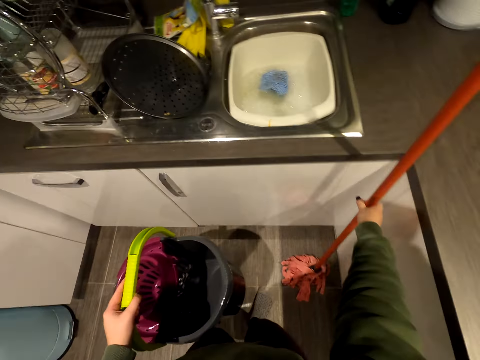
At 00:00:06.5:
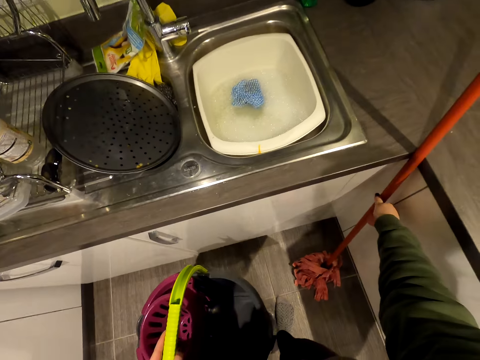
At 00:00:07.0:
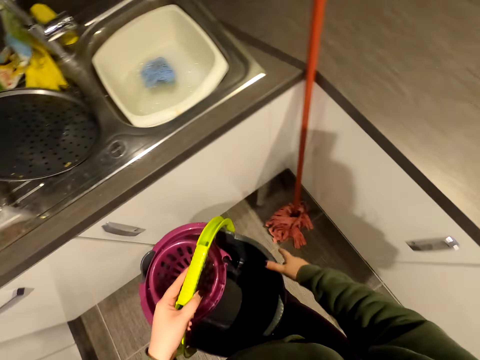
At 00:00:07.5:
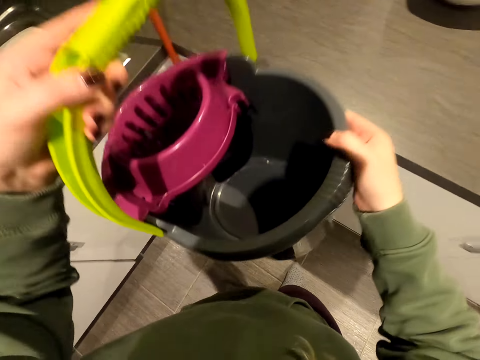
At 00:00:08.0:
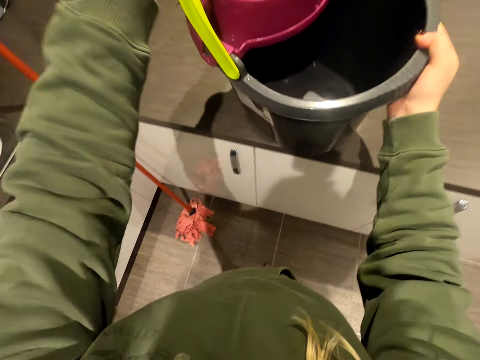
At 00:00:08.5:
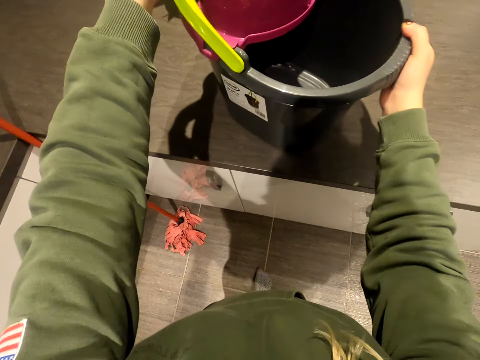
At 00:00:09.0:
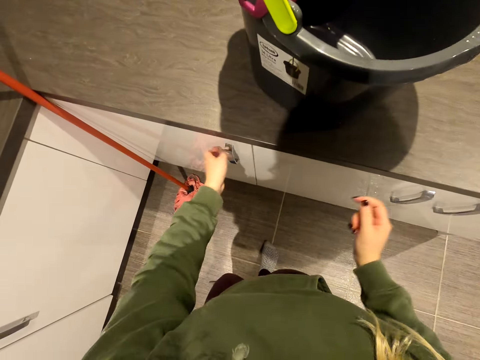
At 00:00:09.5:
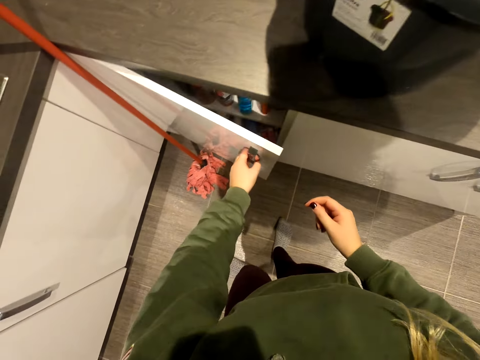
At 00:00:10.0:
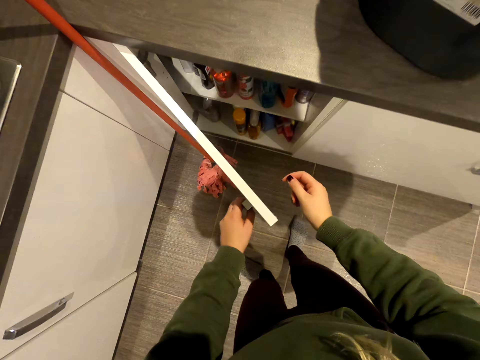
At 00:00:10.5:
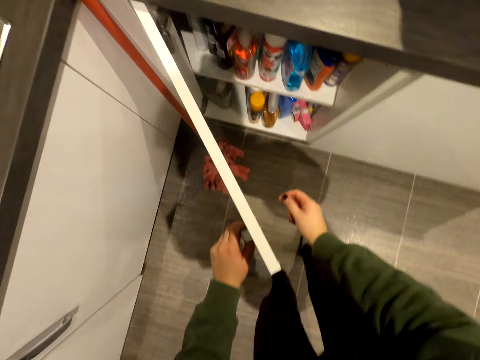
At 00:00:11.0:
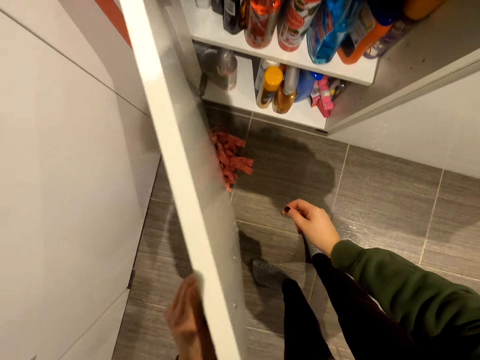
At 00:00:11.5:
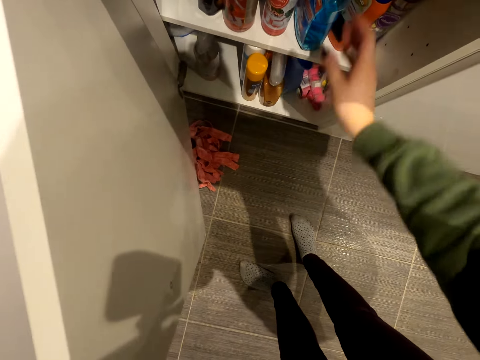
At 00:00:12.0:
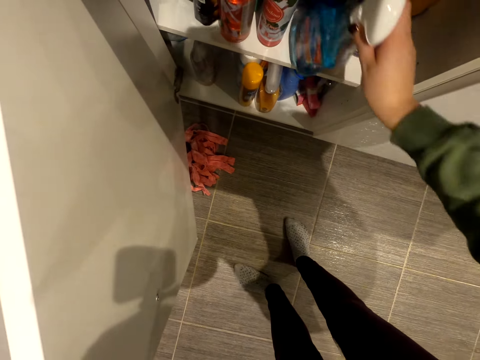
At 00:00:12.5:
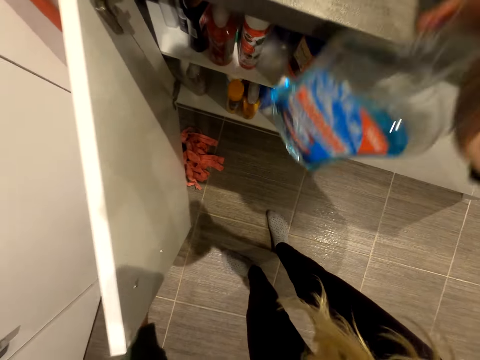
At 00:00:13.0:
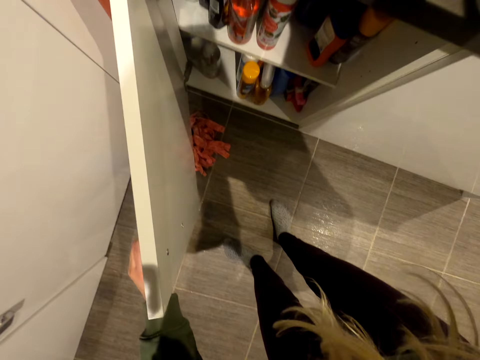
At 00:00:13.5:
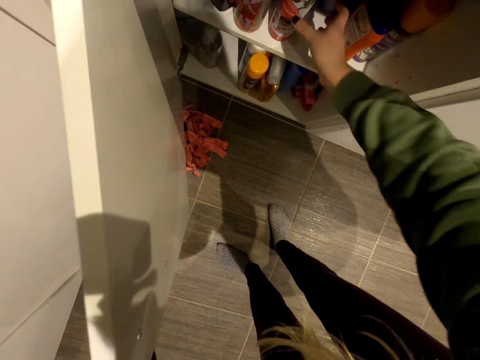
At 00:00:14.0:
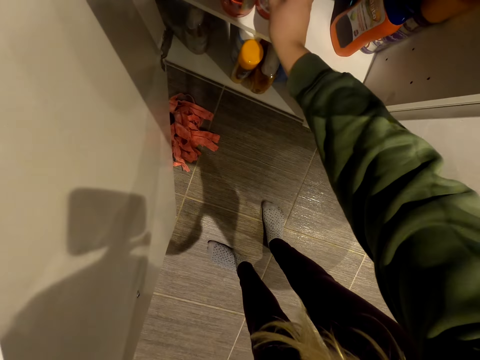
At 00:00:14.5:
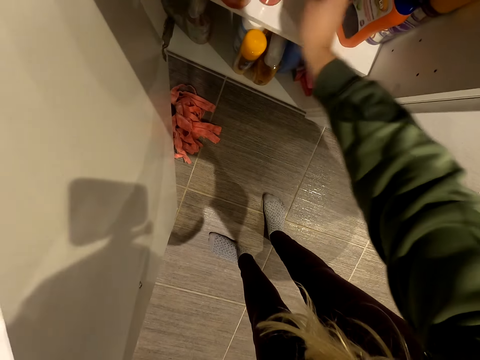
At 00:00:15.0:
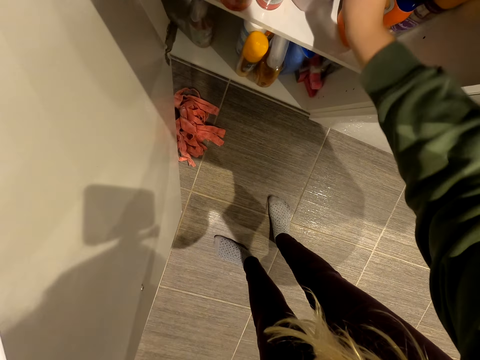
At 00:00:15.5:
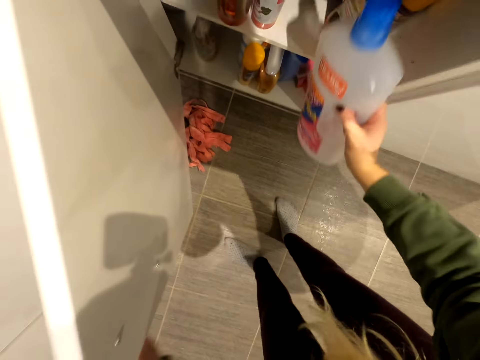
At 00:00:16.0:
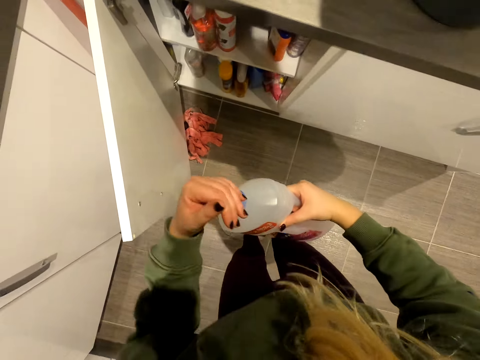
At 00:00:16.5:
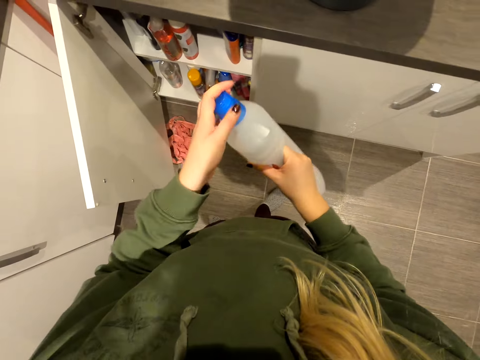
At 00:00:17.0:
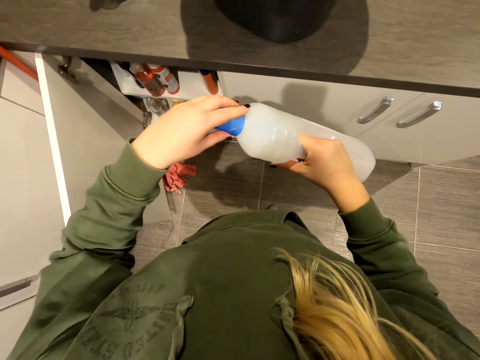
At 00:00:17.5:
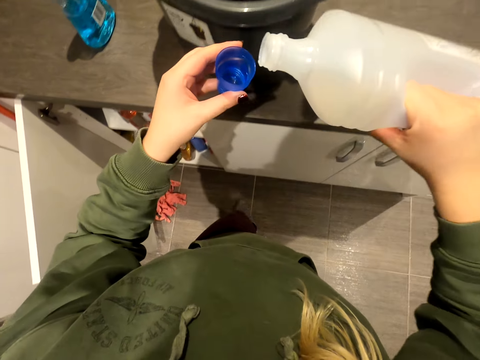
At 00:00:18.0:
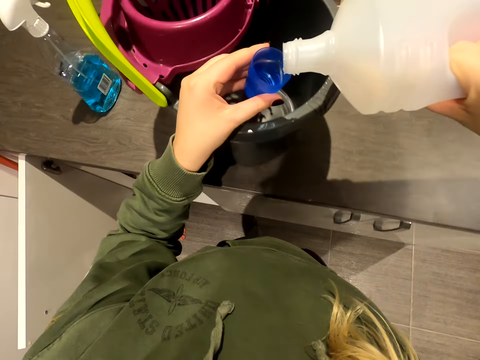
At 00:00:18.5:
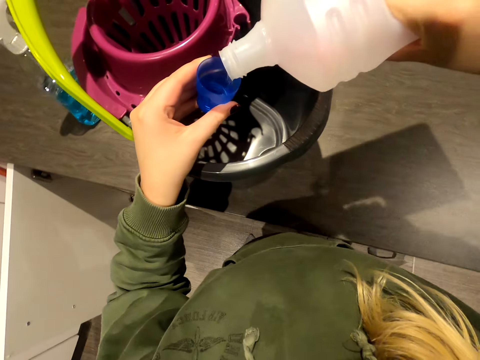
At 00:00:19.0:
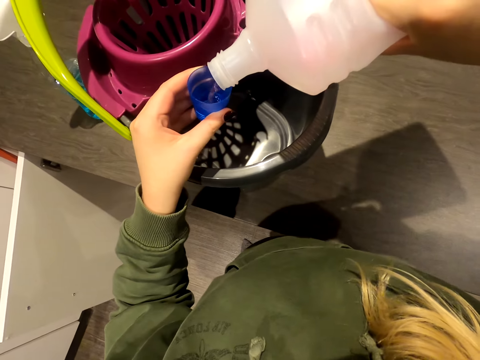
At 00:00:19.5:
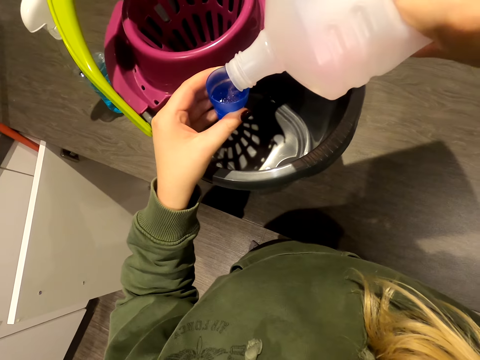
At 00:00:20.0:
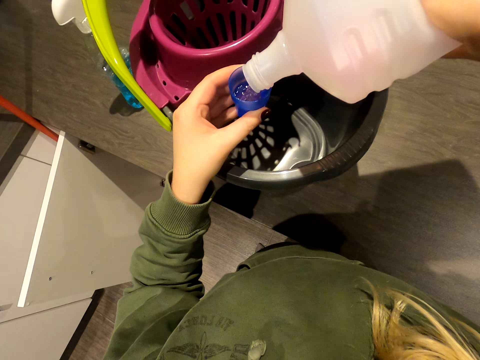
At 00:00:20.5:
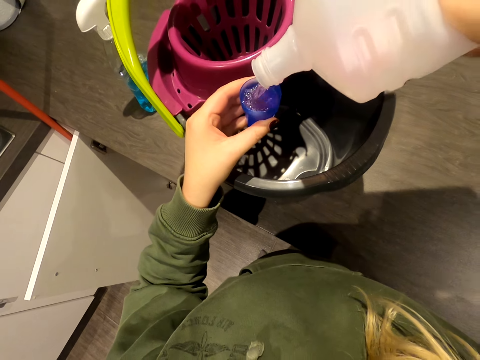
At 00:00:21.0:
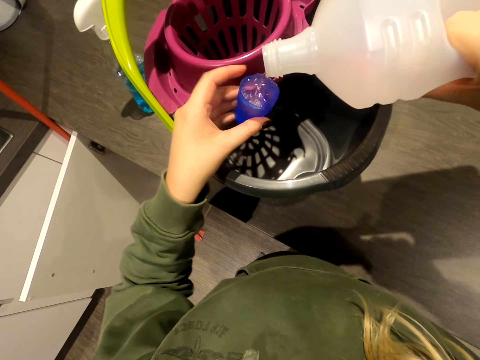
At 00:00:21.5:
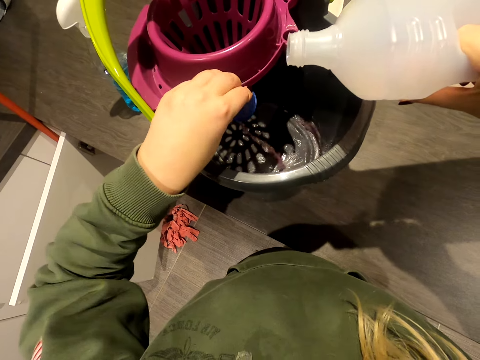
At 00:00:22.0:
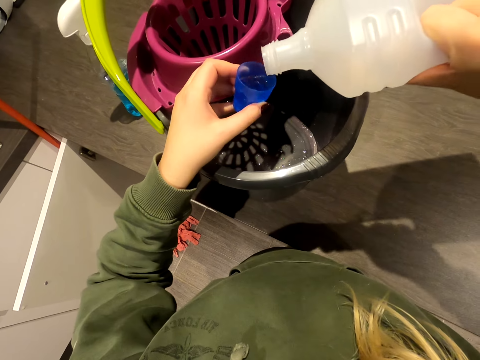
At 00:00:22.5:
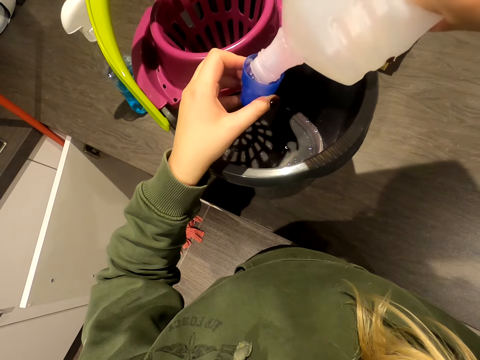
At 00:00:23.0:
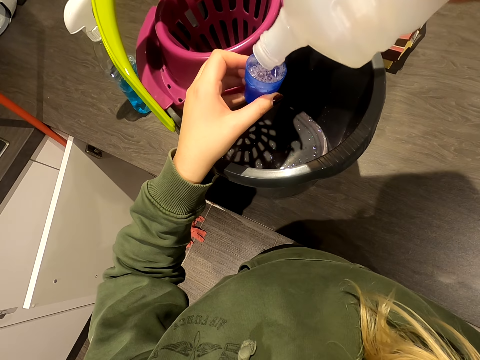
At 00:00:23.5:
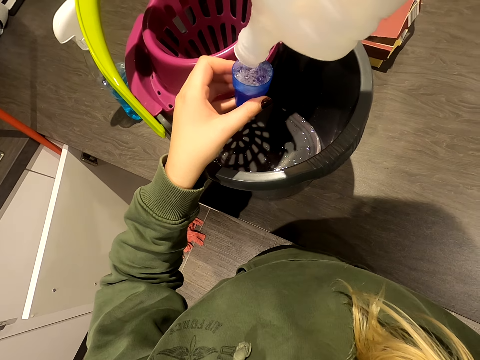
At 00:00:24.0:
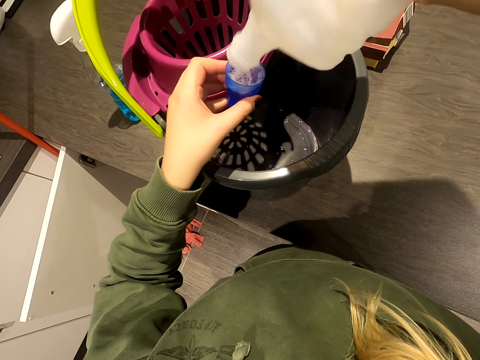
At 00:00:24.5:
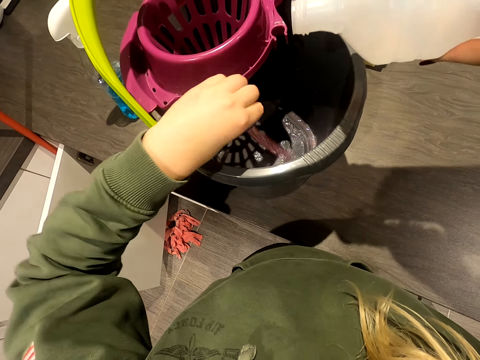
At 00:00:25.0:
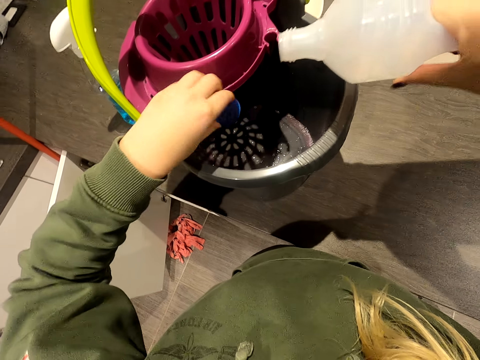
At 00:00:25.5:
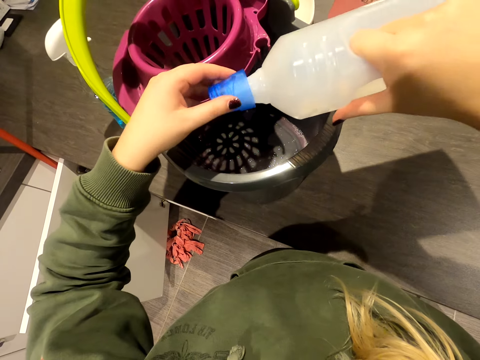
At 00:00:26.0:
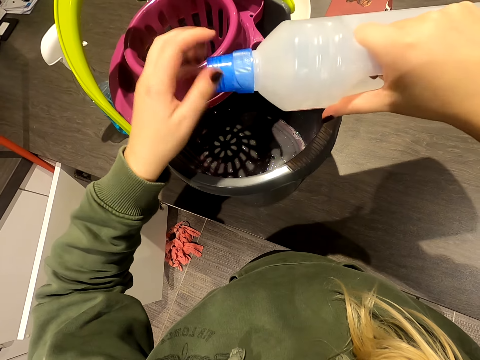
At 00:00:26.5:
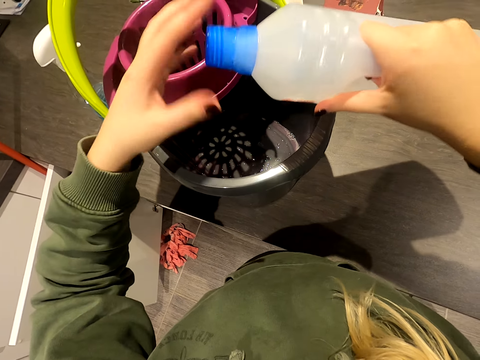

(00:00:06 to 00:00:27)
The camera wearer stands the mopper against the counter top. They place the bucket on the counter top. They open the kitchen cabinet. They pick up the container of detergent and place the container on the counter top. They bring out another bottle. They hold the container. They open the bottle. They put detergent in the cap. They pour detergent in the bucket. They put detergent in the cap. They pour detergent in the bucket. They close the bottle.

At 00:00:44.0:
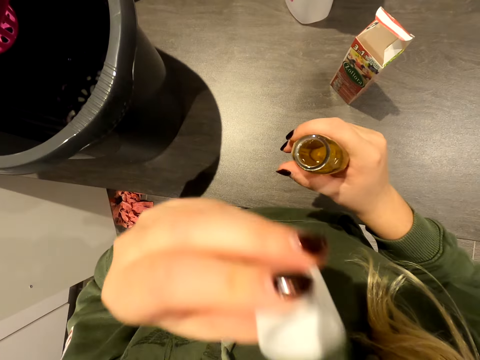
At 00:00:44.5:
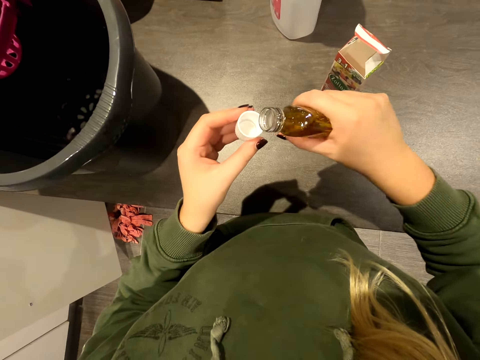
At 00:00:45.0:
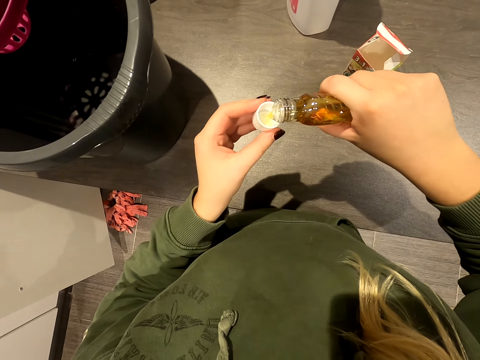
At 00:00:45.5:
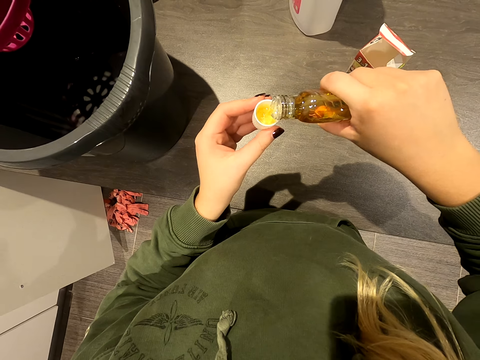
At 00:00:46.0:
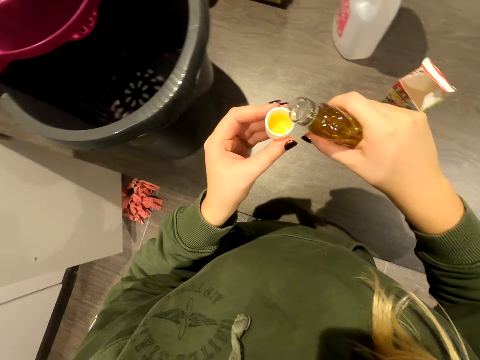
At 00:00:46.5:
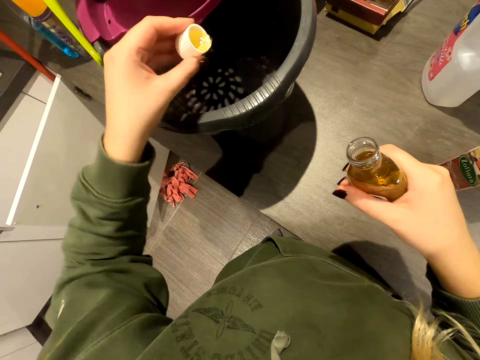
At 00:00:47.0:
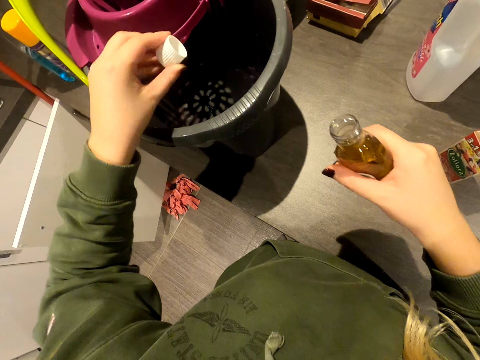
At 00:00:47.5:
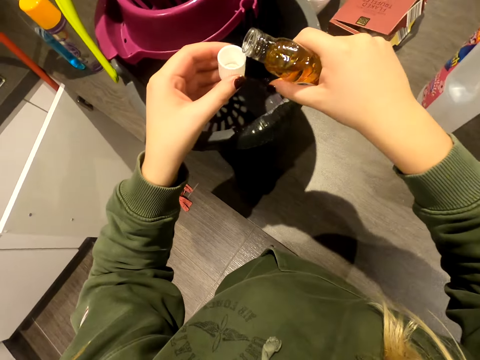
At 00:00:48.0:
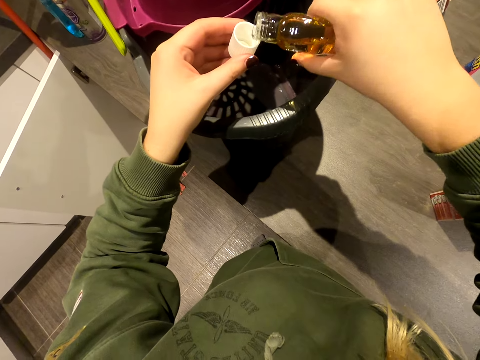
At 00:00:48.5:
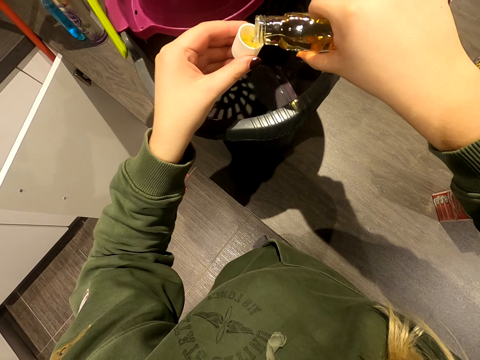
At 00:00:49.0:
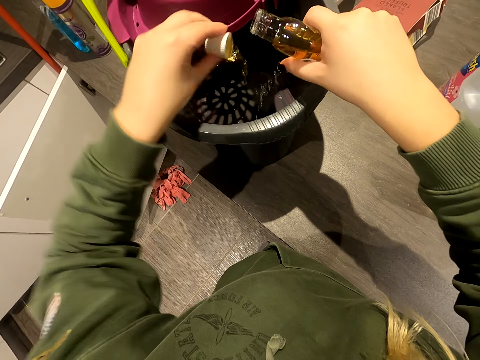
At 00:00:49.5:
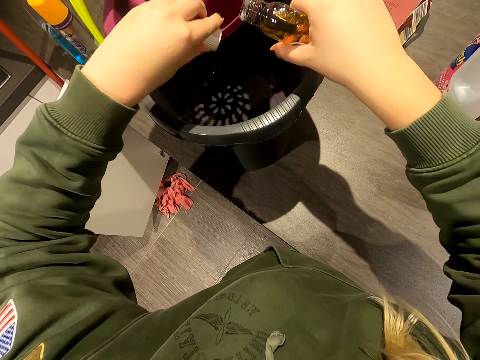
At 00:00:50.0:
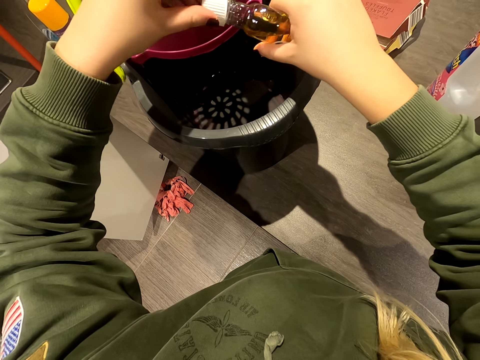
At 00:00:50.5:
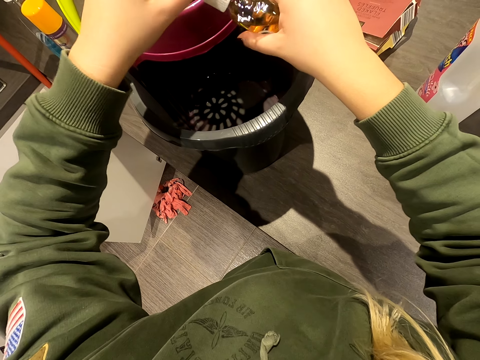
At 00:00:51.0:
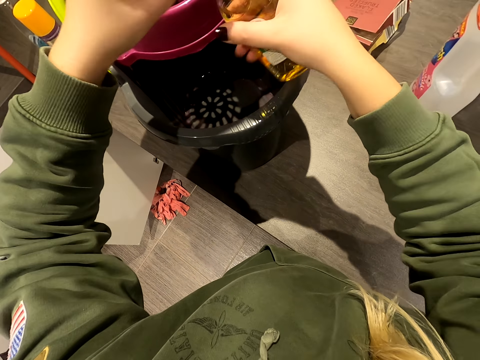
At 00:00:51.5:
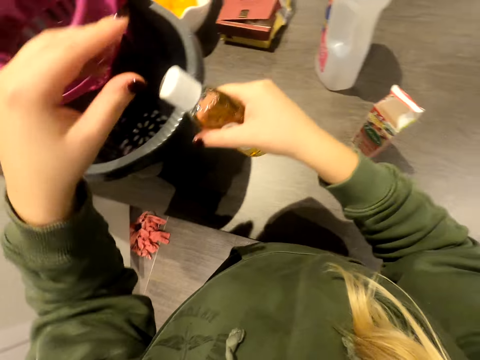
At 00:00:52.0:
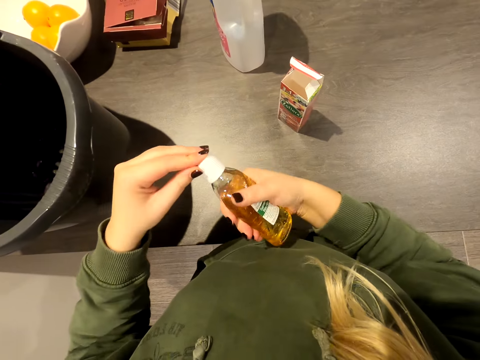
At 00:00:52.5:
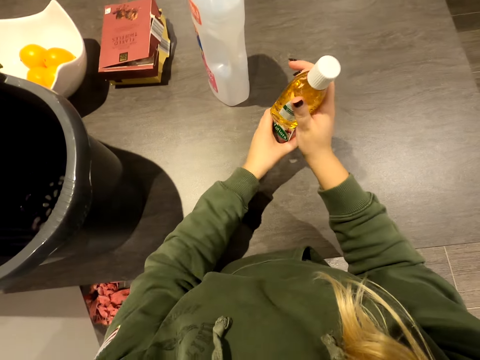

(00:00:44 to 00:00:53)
The camera wearer puts the liquid in the cap. They pour the liquid into the bucket. They put the liquid in the cap. They pour the liquid into the bucket. They close the bottle.
